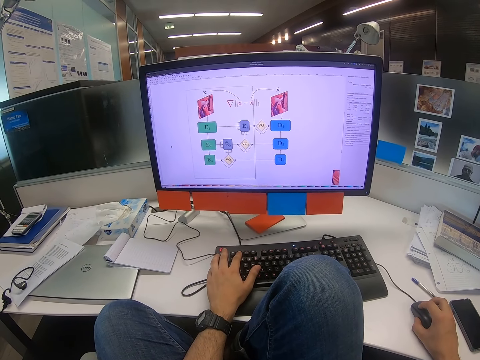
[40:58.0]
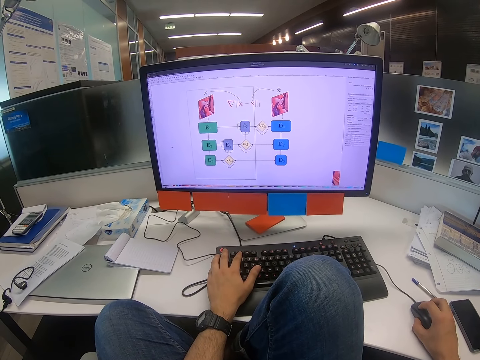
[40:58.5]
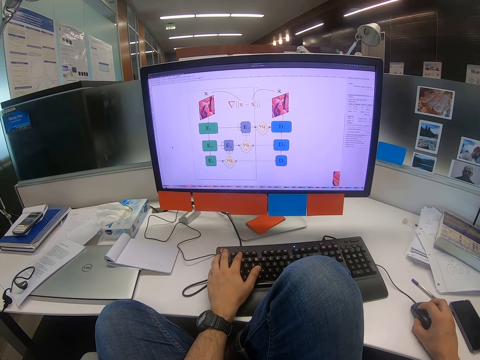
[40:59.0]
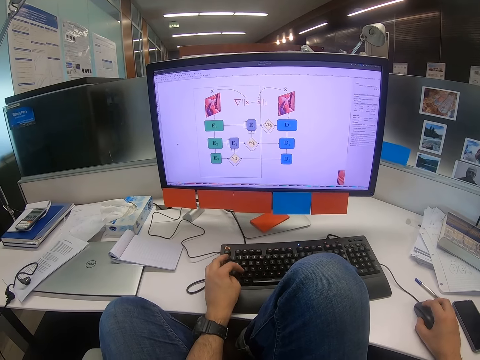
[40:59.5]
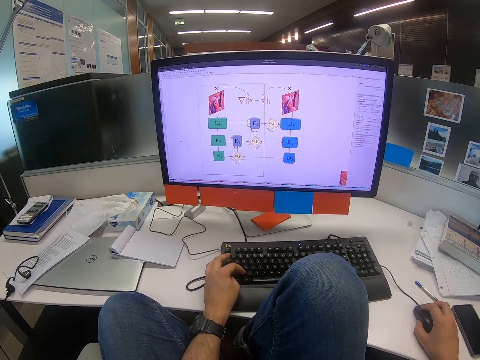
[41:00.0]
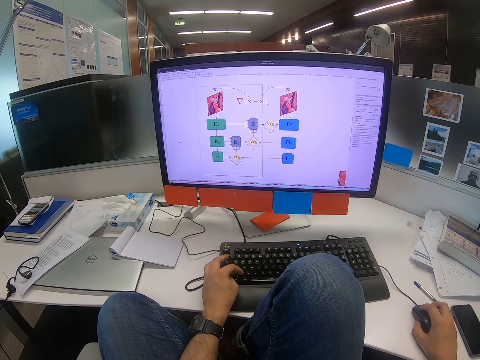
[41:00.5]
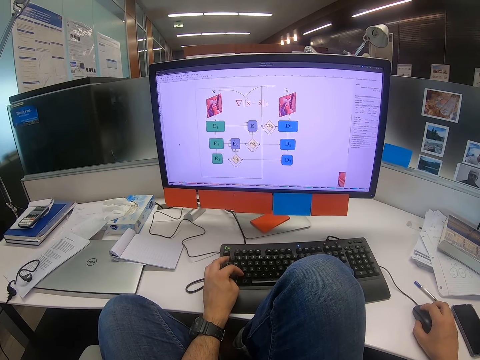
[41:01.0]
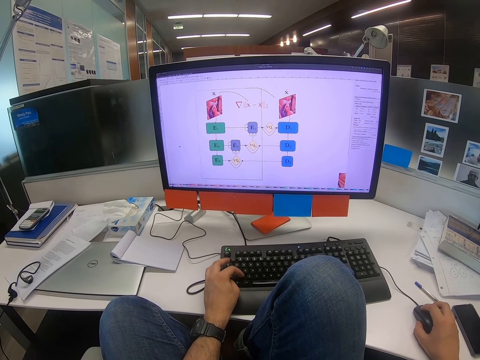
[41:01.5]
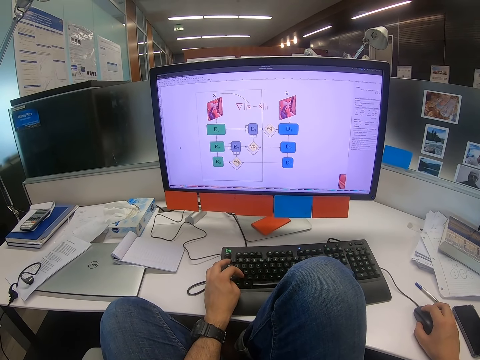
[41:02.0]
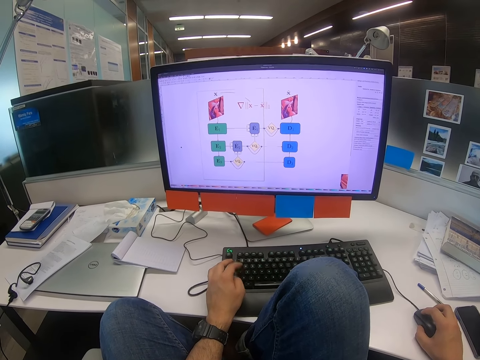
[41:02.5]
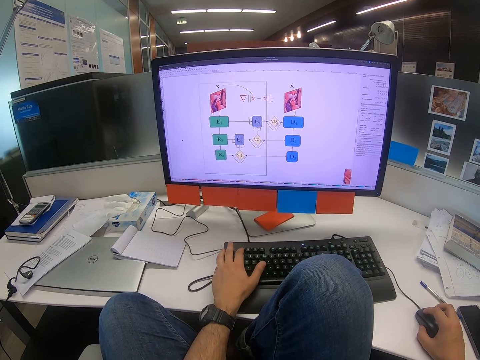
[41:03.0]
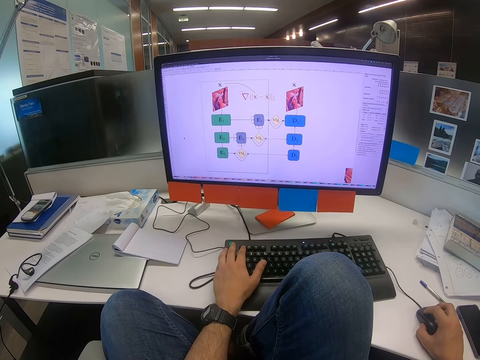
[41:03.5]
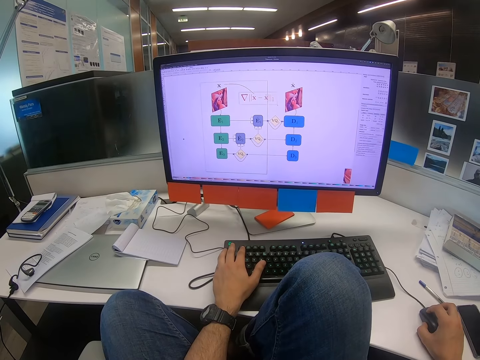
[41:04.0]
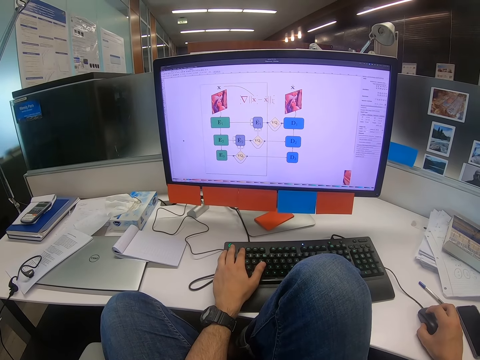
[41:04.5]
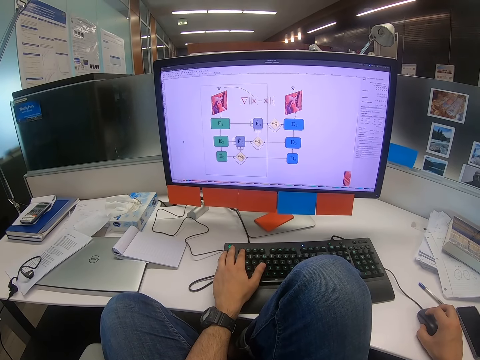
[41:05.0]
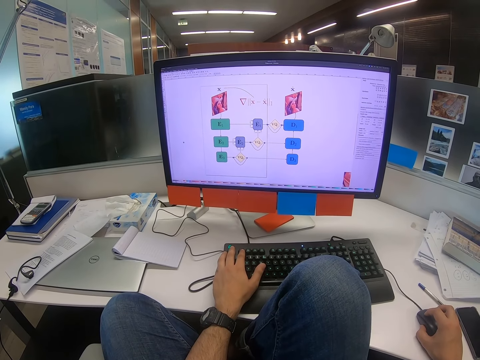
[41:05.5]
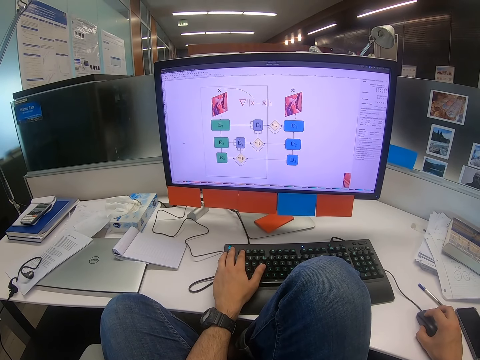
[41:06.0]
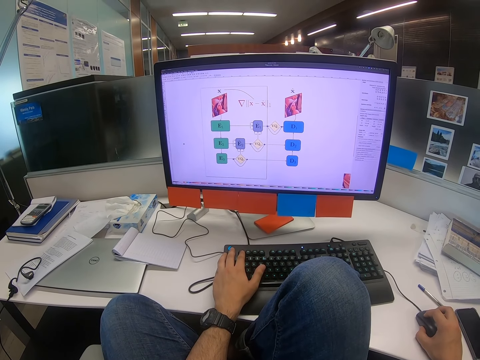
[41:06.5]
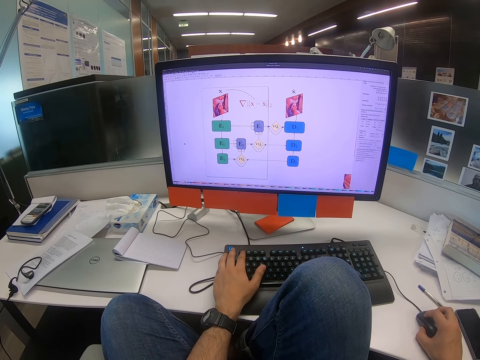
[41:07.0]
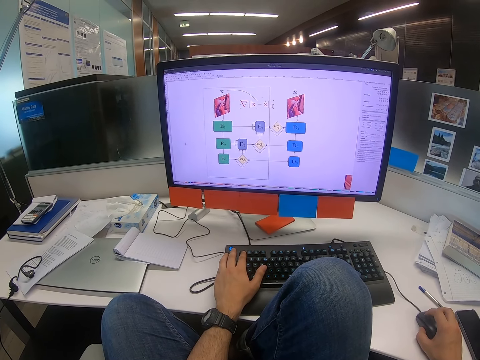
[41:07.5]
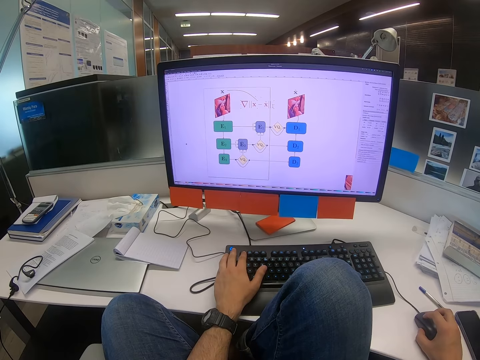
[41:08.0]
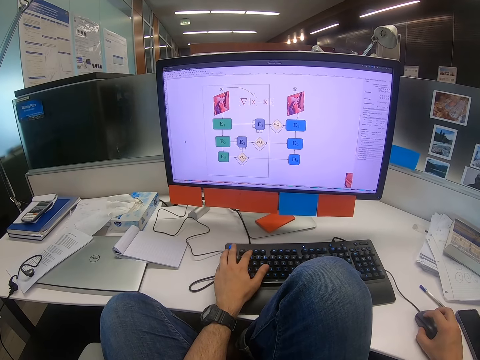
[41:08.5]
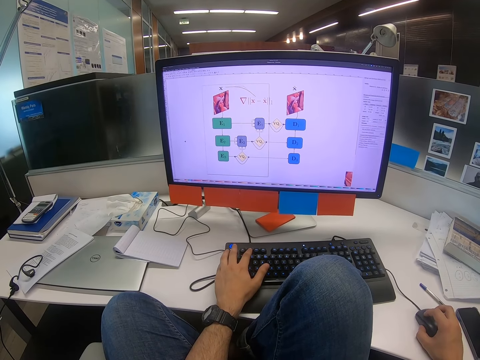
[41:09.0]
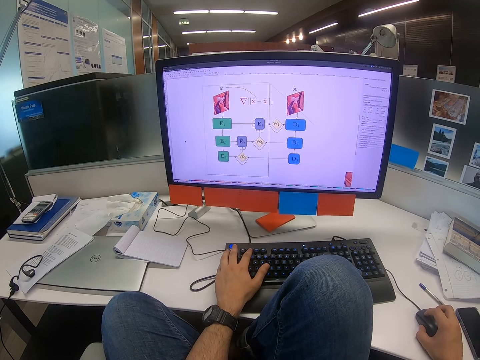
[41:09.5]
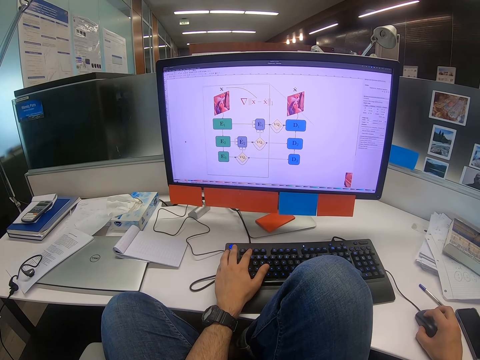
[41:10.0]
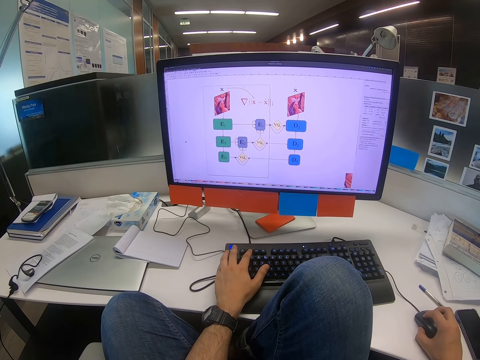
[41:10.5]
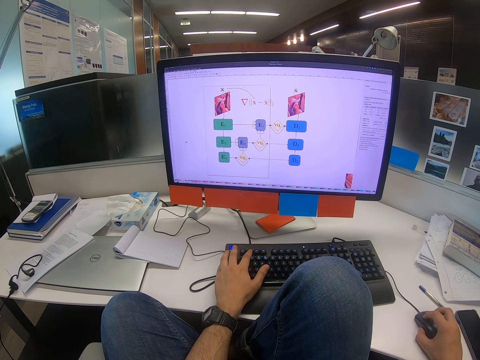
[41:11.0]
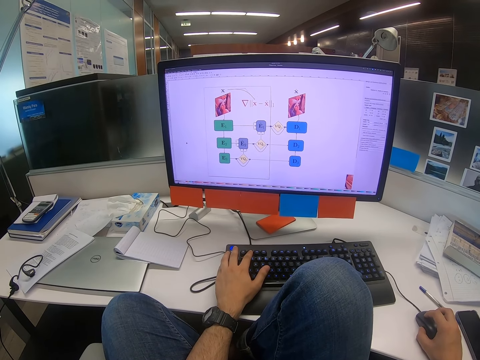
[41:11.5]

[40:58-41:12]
The camera wearer reads on the computer. They click on the keyboard. They scroll on the computer. They type on the keyboard. They read on the computer. They click on the keyboard.

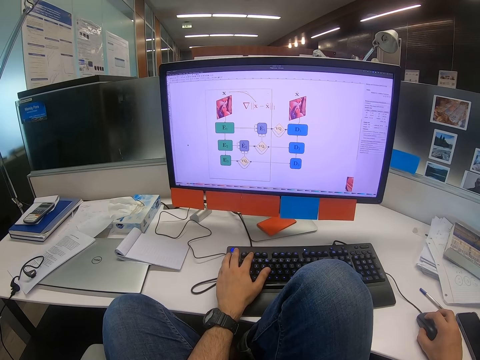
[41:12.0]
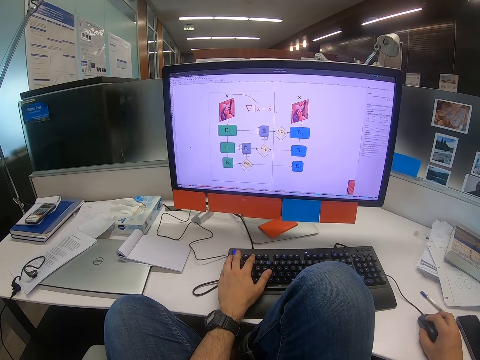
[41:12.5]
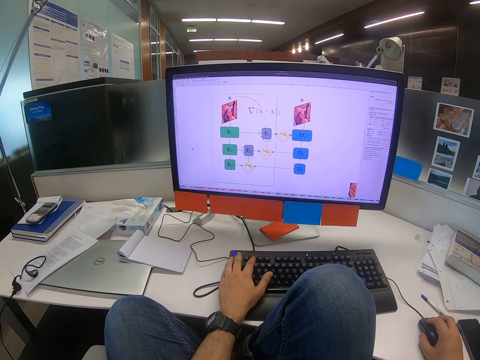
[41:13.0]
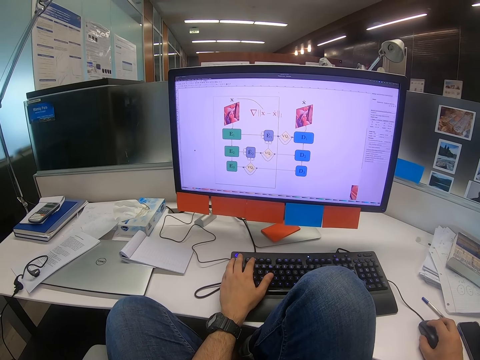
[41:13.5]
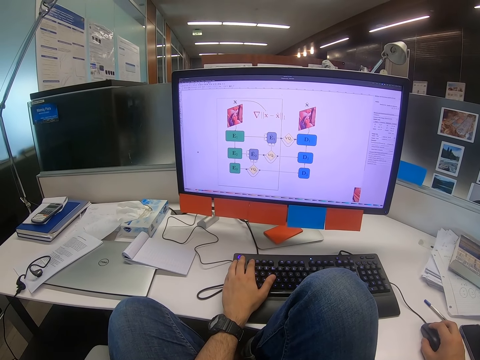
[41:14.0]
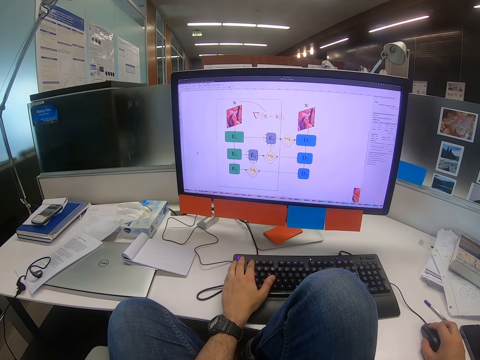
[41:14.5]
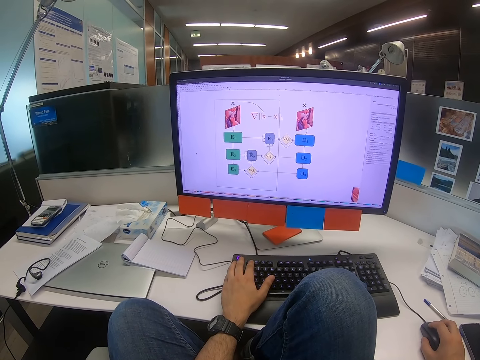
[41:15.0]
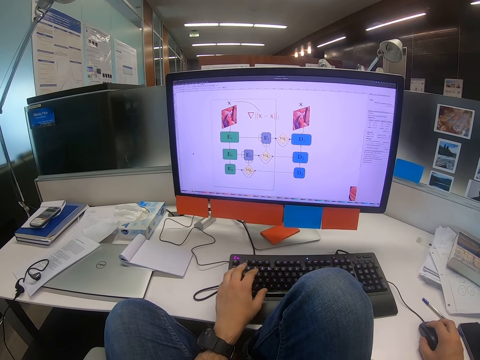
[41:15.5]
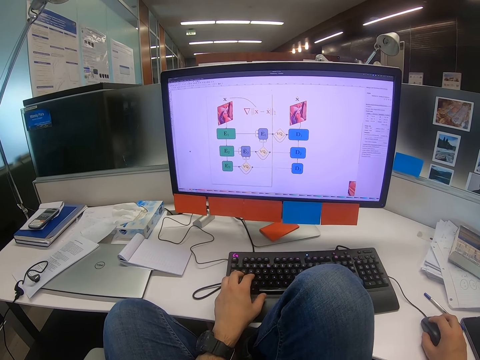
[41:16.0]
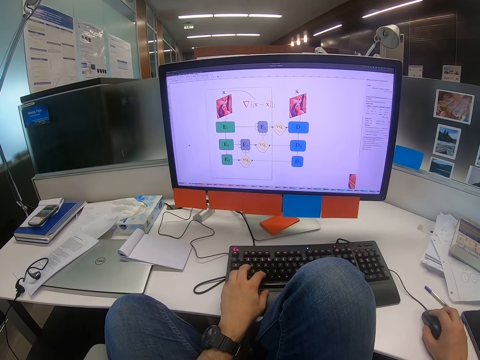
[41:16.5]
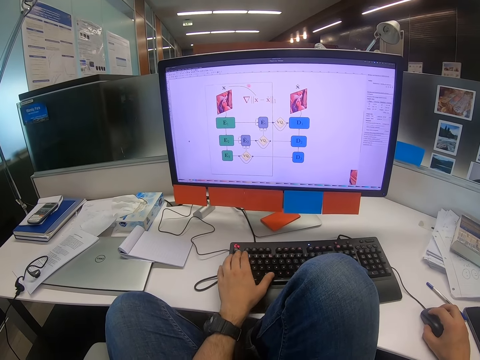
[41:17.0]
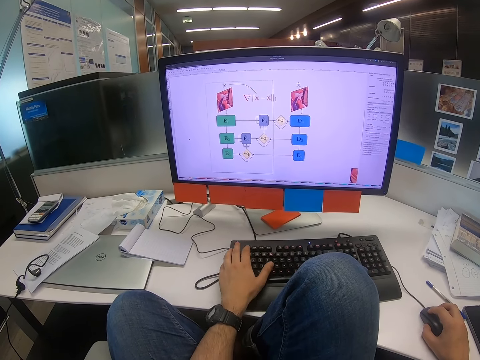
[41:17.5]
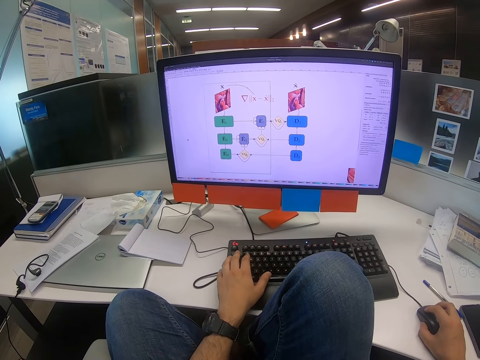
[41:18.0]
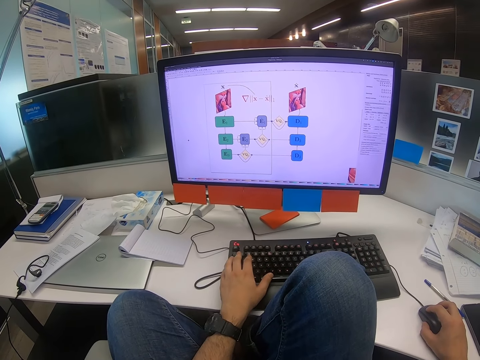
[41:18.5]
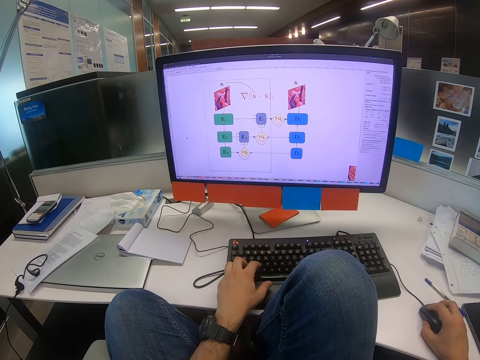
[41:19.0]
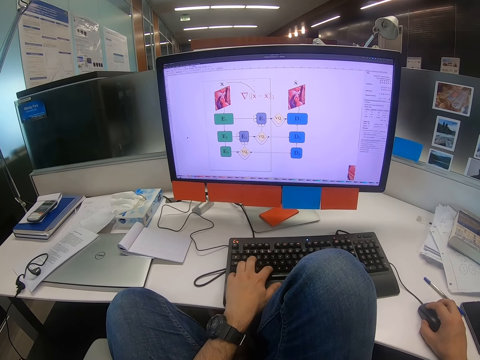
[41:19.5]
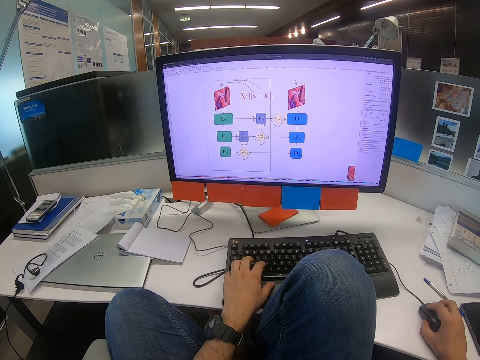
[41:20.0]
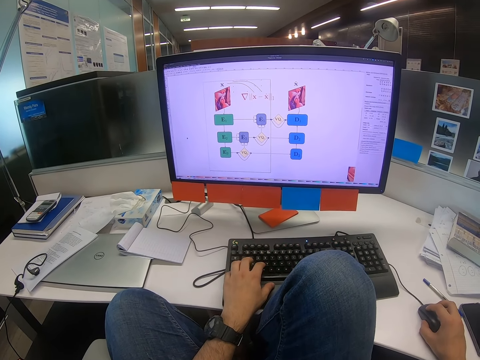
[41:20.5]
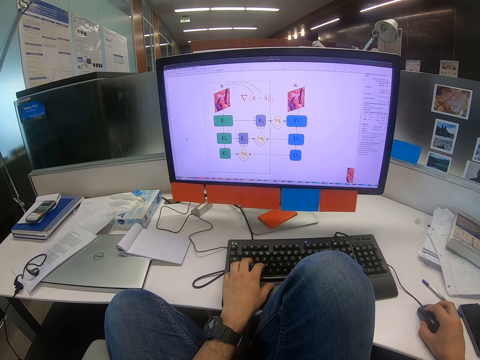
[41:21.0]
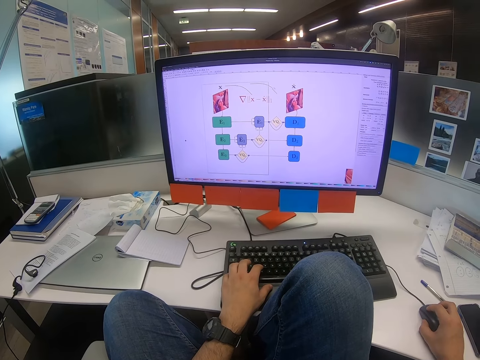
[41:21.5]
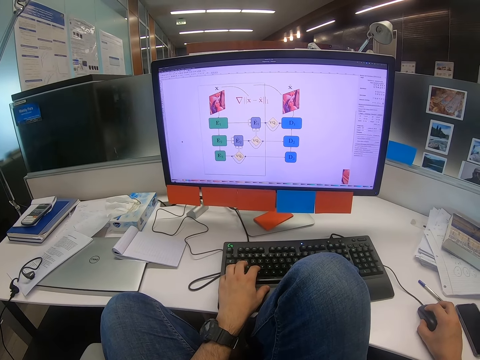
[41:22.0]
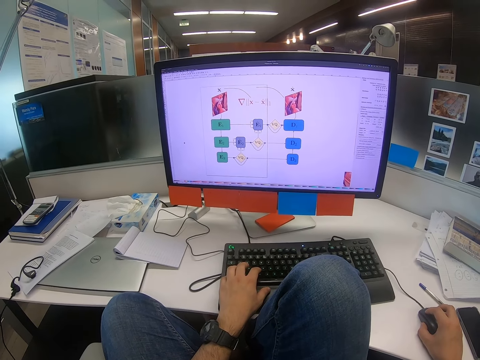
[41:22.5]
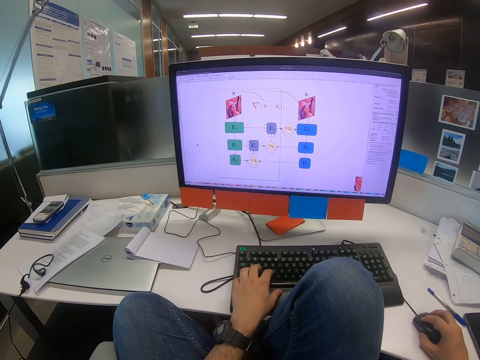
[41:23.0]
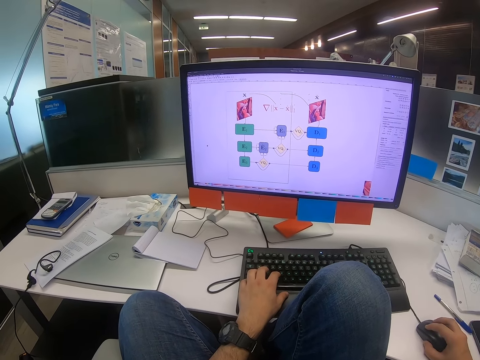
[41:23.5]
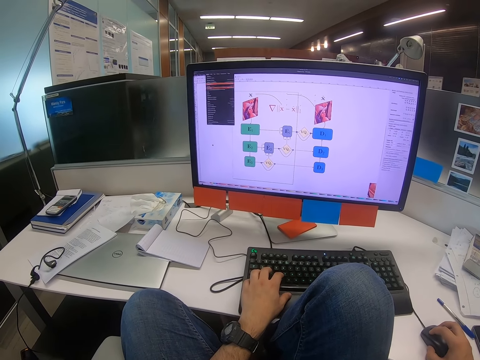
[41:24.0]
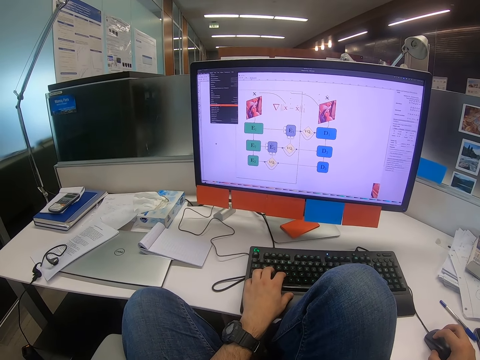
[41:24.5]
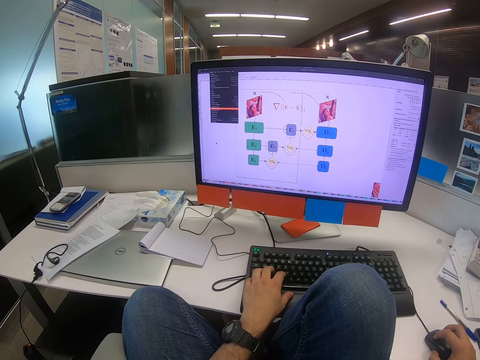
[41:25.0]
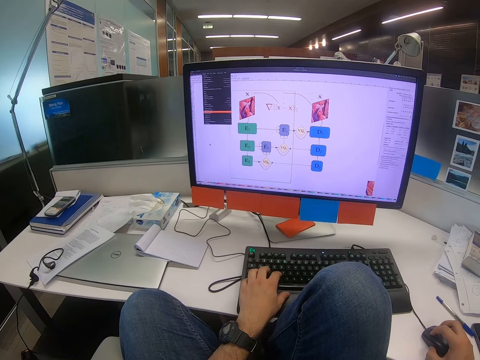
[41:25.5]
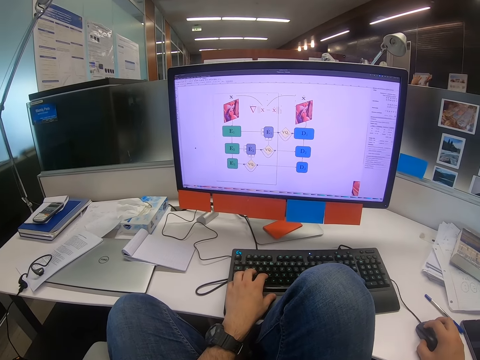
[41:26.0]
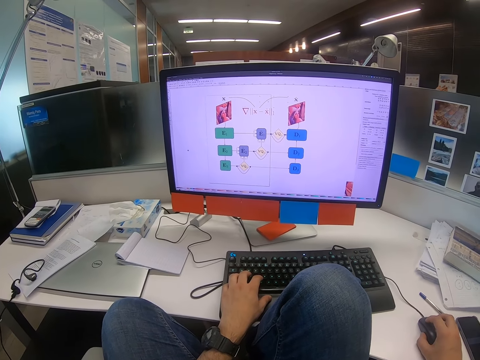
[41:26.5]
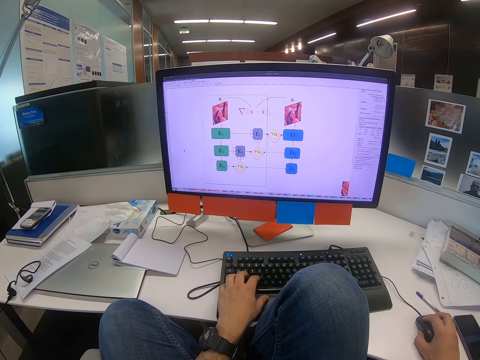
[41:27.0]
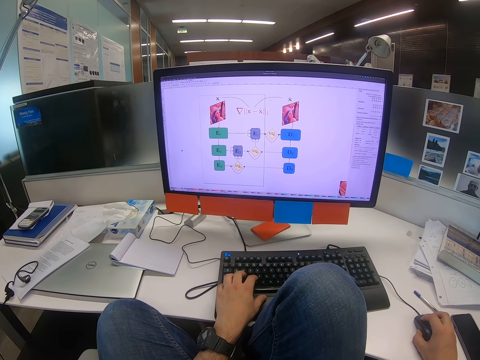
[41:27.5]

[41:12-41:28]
The camera wearer scrolls on the computer. They click on the keyboard. They scroll on the computer. They type on the keyboard and move the mouse. They click on a tab.
